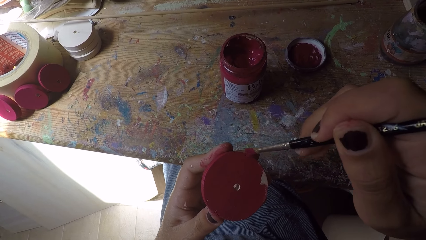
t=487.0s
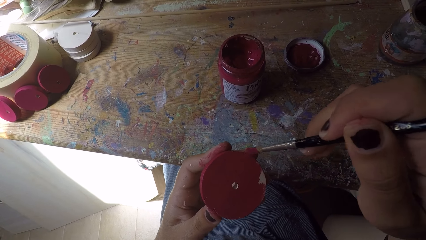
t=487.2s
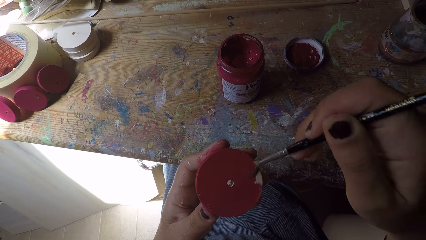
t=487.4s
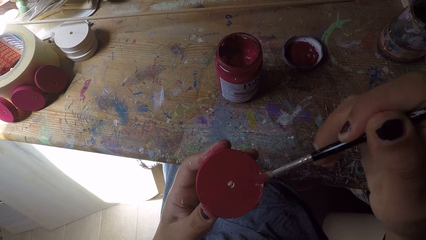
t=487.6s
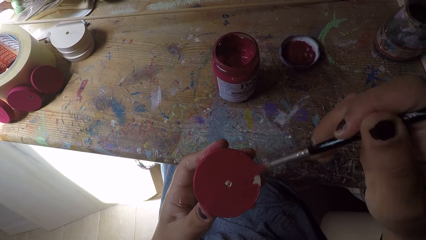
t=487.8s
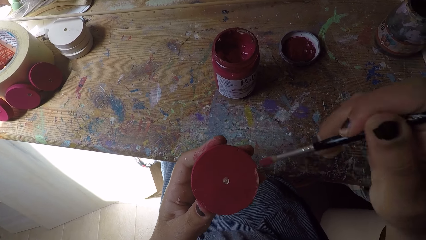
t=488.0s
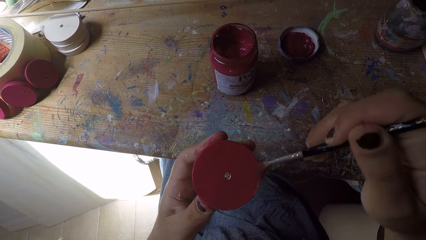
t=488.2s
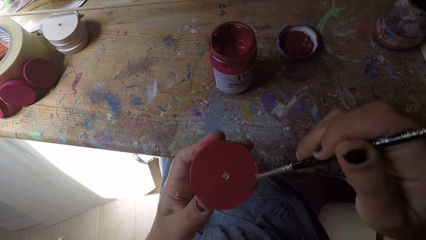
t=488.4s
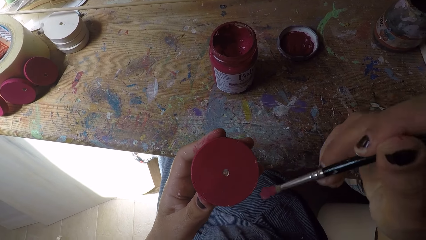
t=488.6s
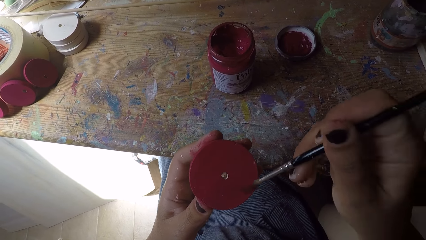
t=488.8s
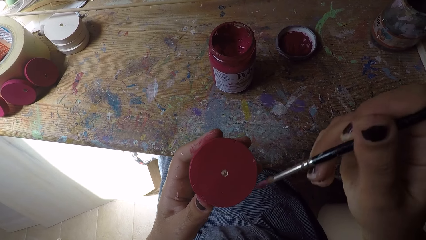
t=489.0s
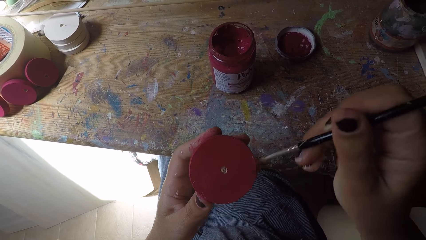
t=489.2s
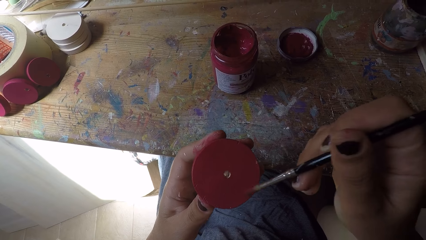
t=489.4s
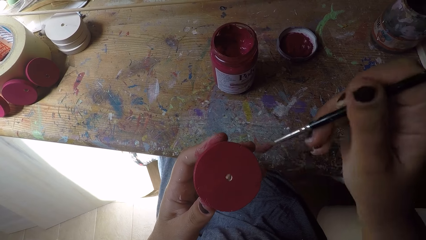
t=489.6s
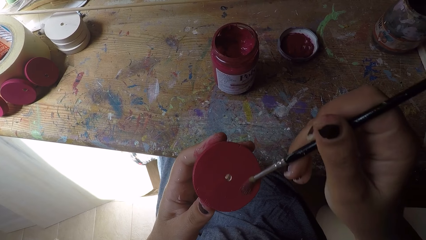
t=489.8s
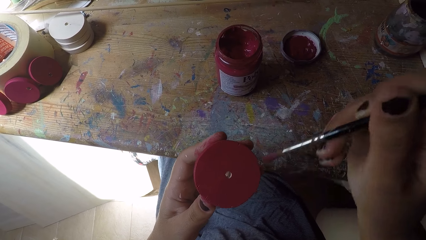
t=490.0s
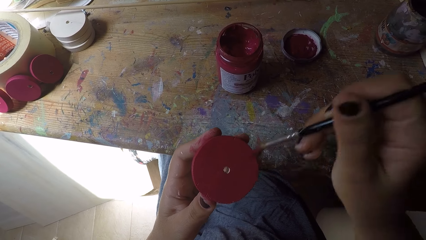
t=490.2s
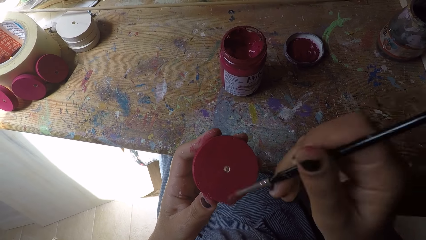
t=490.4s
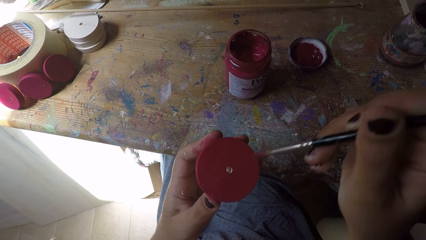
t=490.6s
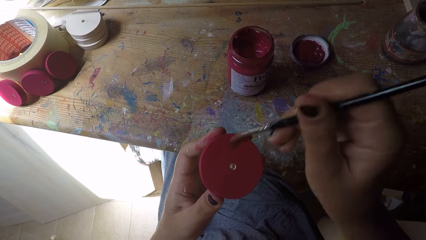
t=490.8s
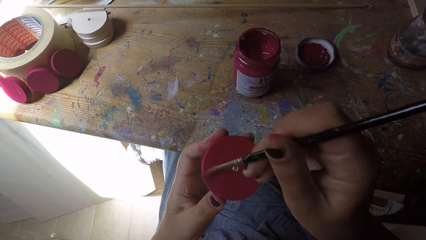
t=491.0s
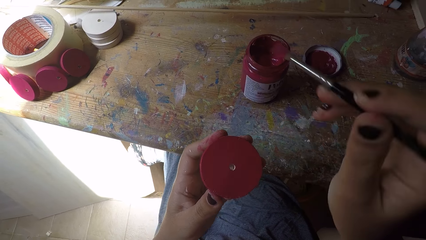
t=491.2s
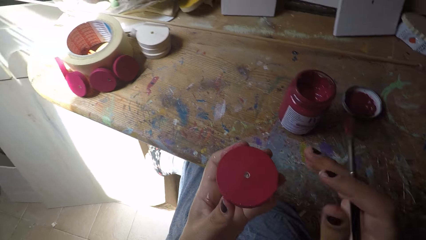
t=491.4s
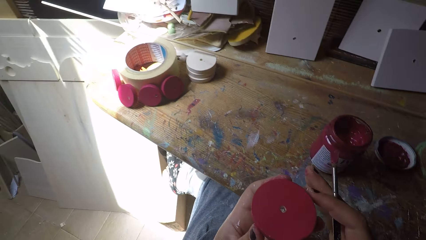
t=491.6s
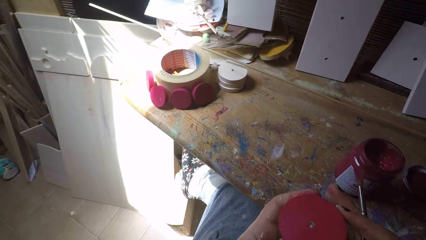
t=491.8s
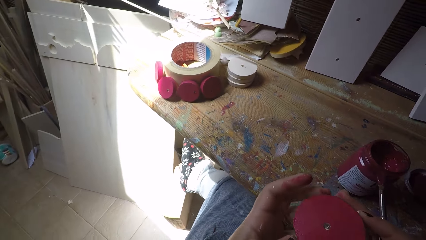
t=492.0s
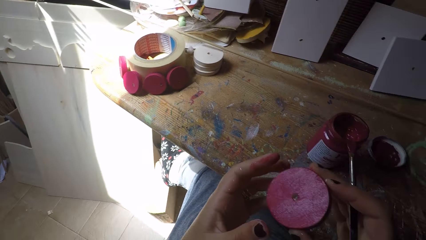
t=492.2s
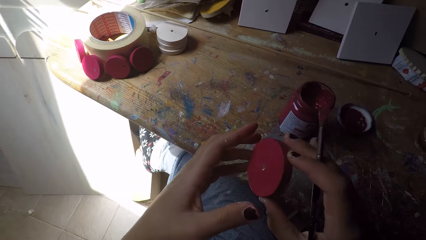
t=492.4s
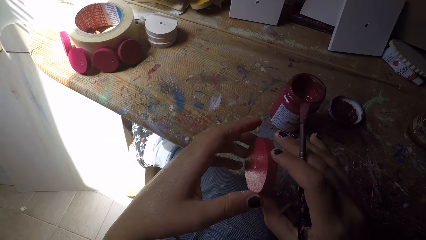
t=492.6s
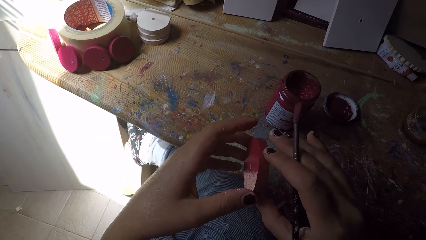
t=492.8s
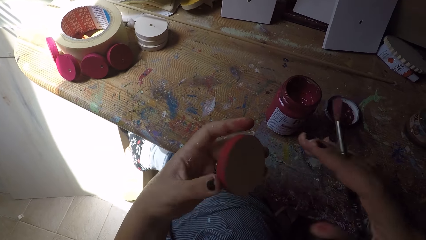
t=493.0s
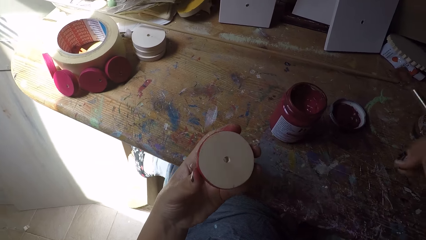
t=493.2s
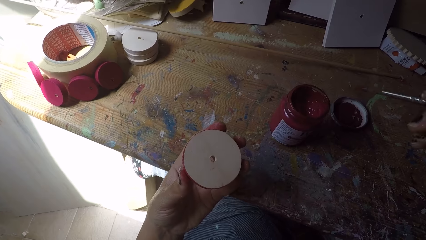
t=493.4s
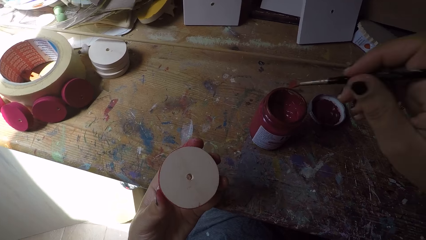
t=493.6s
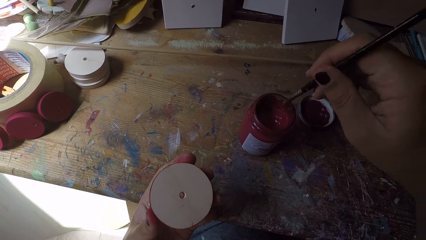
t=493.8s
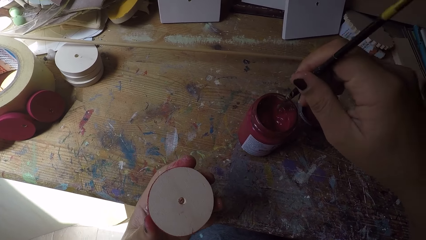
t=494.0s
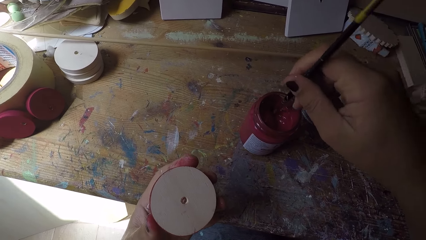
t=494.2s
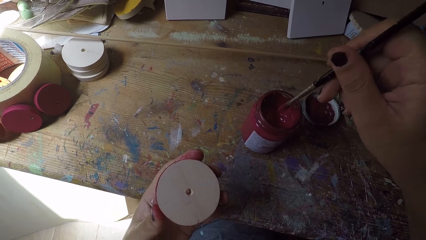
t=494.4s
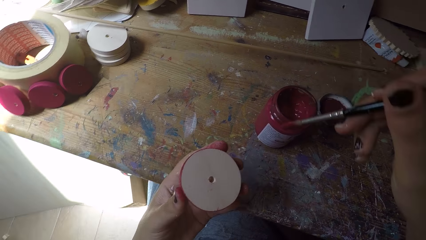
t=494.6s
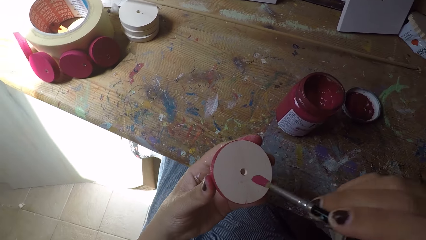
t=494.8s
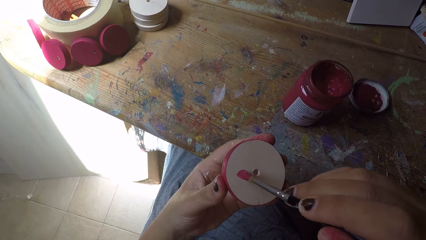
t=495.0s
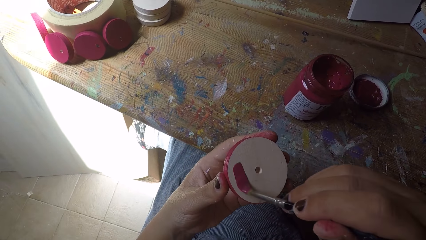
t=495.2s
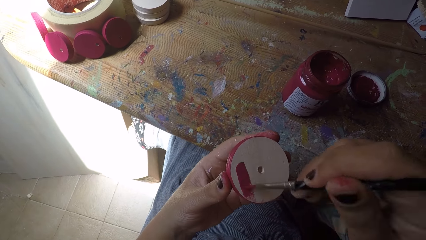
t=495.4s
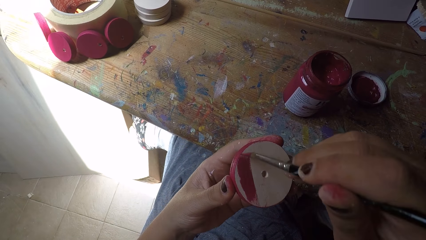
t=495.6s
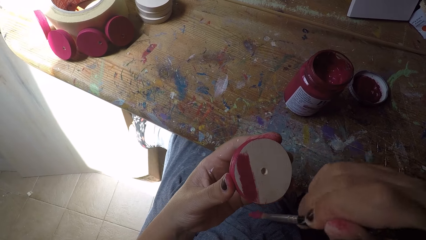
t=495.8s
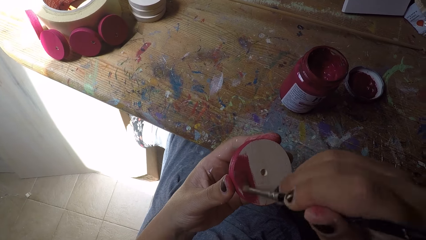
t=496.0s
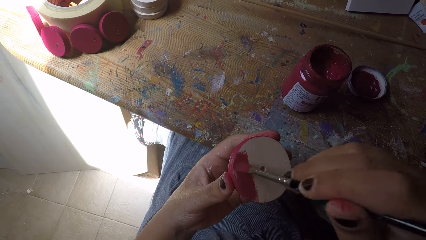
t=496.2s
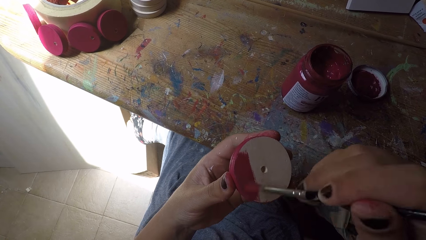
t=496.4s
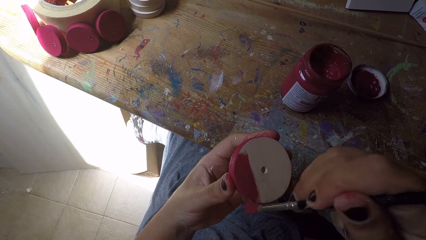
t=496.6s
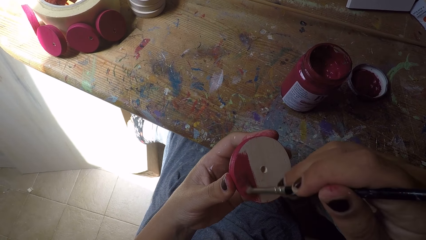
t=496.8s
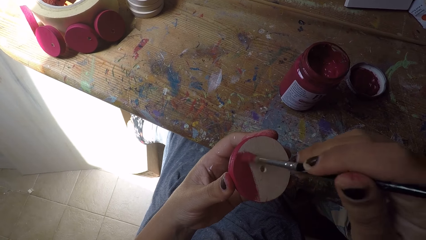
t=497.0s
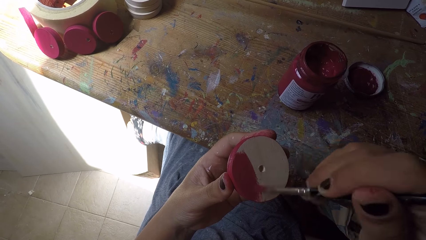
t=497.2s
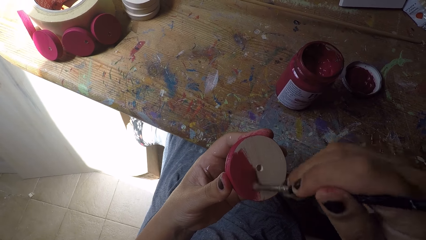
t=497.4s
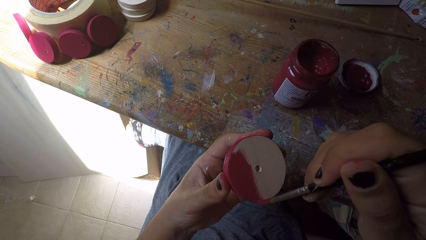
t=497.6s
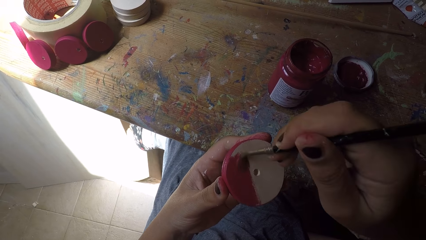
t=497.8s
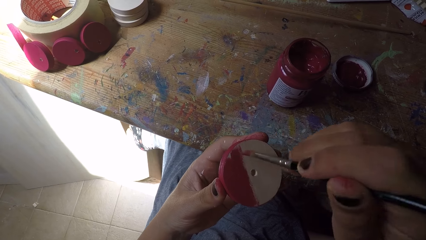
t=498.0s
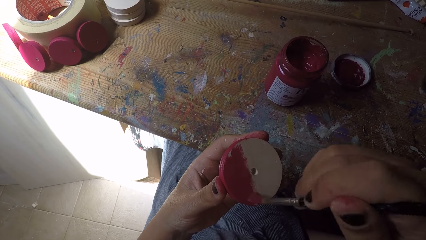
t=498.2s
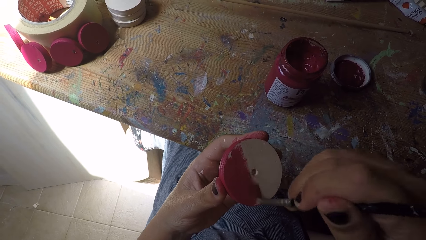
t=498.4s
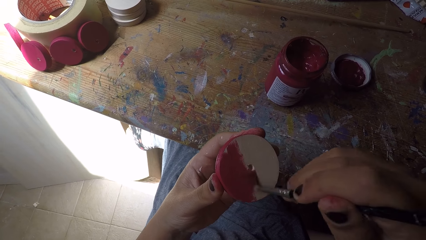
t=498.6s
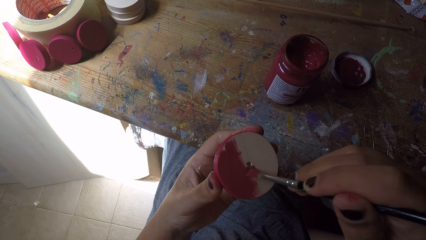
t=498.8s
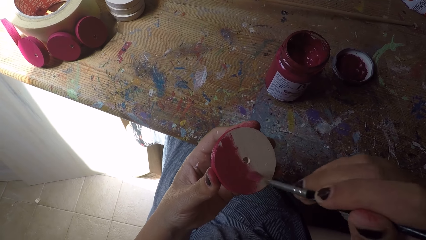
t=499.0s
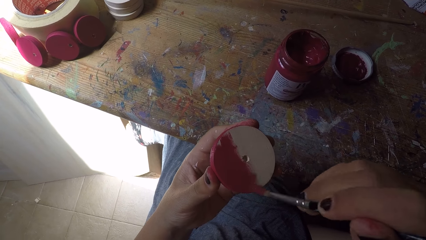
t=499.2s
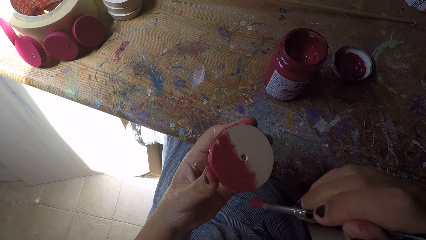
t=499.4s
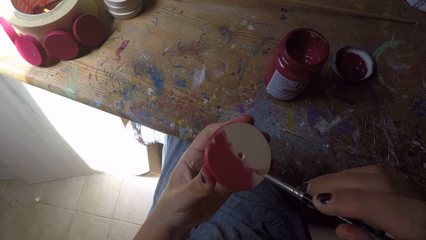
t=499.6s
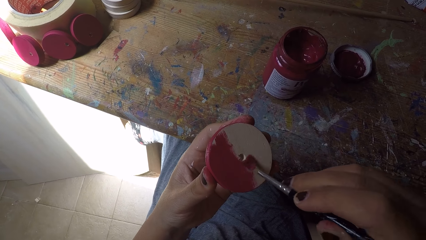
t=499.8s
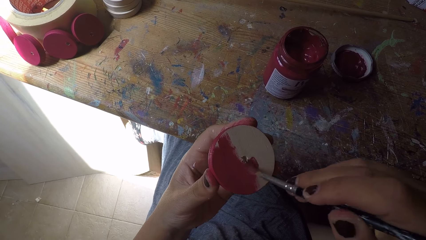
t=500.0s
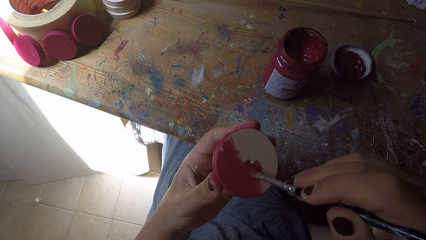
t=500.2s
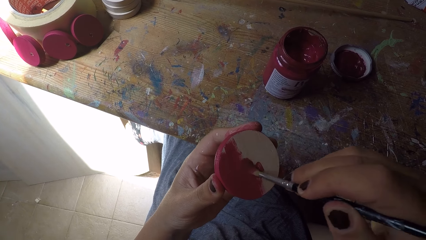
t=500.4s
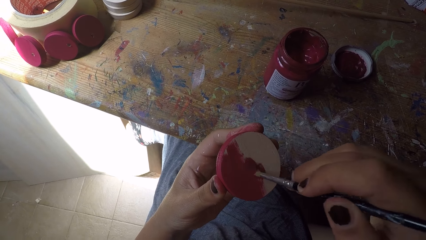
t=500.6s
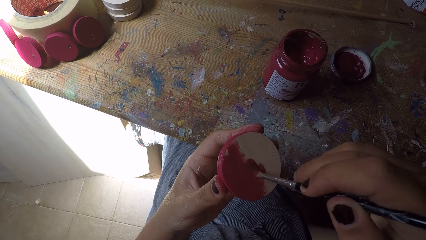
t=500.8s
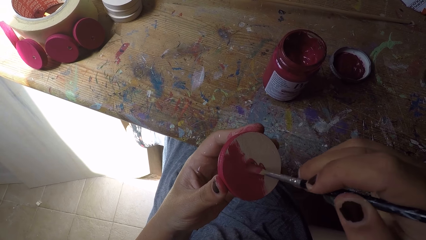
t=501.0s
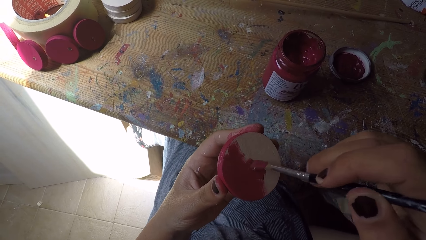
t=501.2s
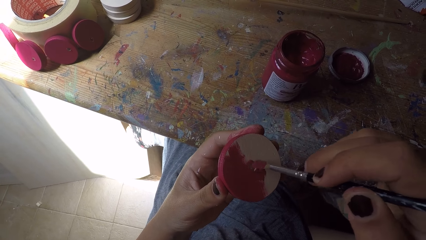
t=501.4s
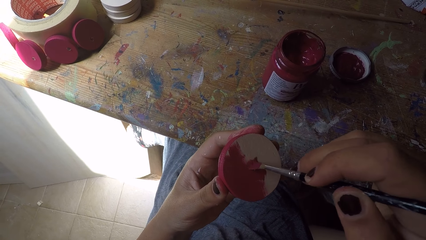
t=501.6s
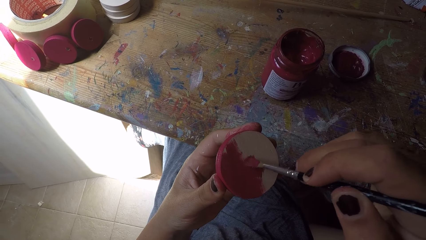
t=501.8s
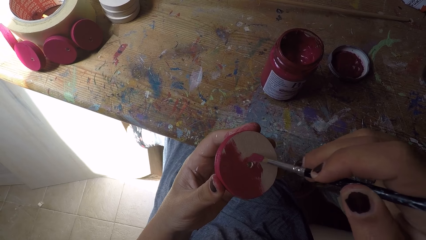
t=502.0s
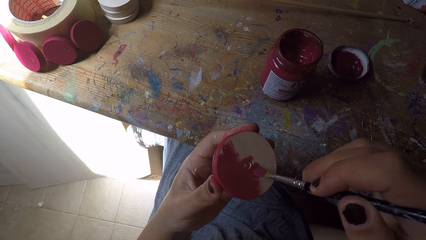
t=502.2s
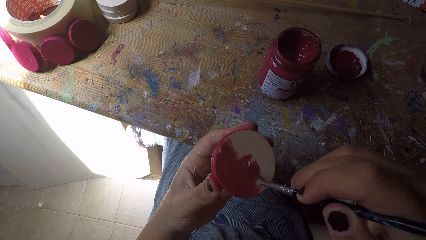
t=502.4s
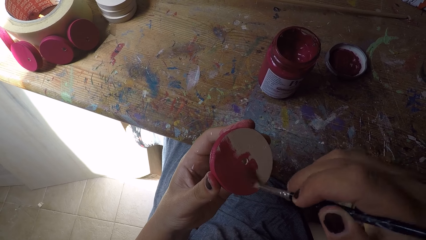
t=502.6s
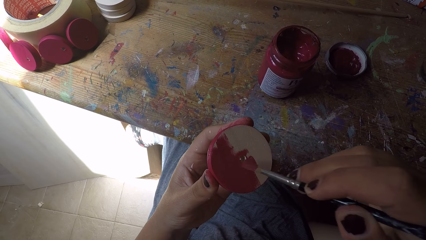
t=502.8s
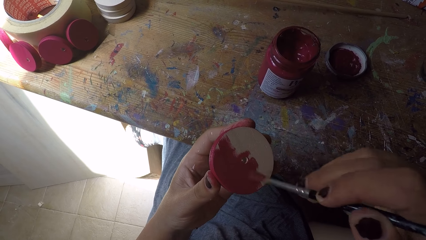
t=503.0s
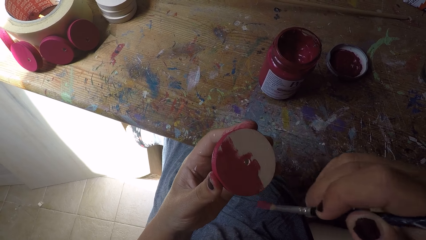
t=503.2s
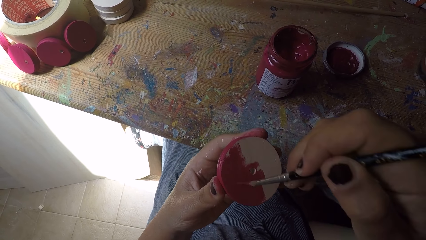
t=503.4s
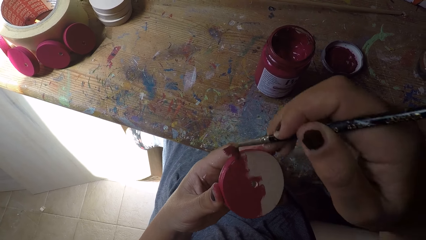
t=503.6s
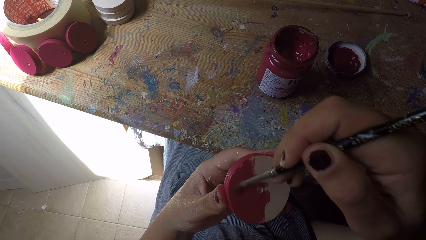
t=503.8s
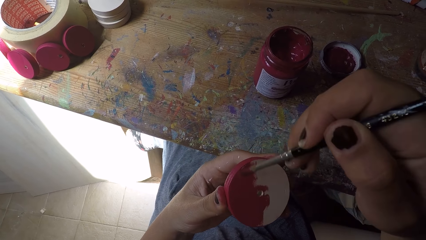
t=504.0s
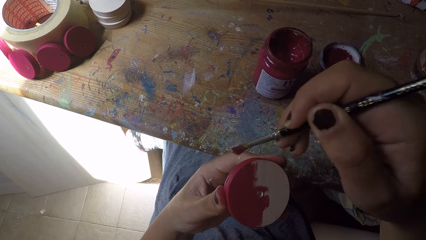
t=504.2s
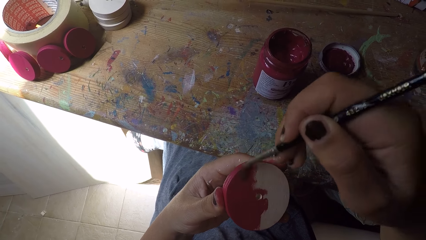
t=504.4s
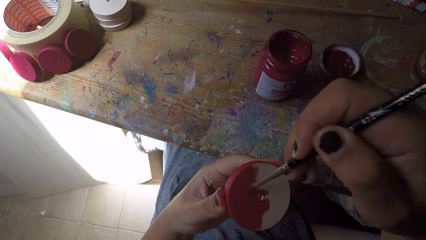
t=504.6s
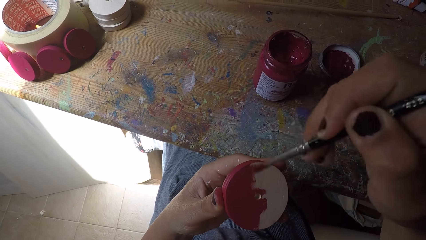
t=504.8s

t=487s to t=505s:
The camera wearer turns over the wood ornament with both hands. She scoops paint from the paint can with the paint brush in her right hand. She paints the wood ornament with the paint brush in her right hand.
